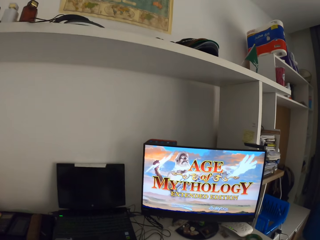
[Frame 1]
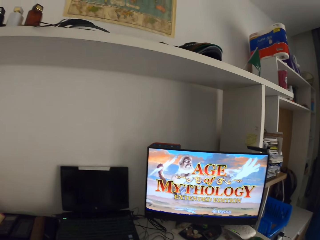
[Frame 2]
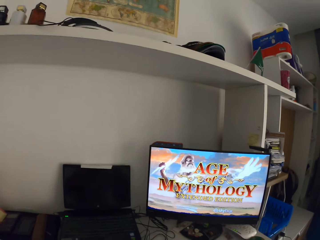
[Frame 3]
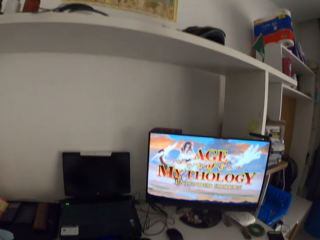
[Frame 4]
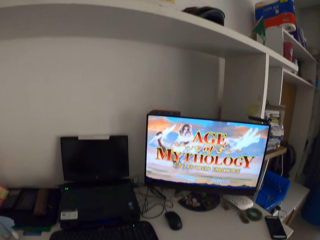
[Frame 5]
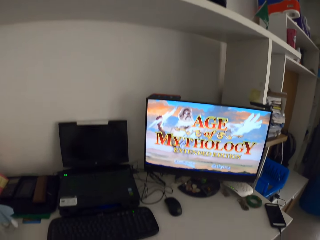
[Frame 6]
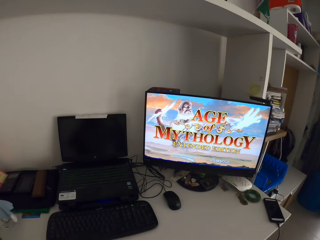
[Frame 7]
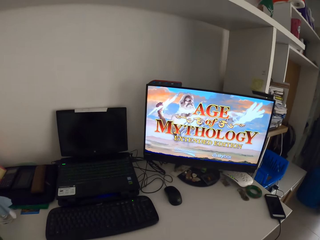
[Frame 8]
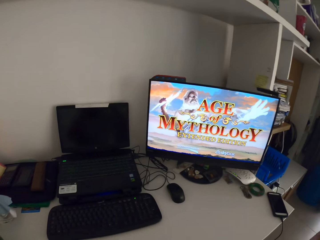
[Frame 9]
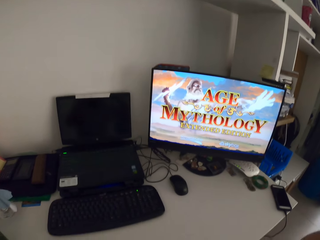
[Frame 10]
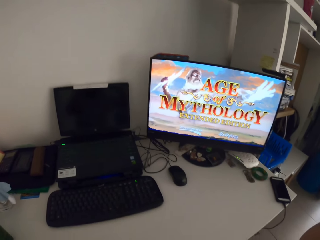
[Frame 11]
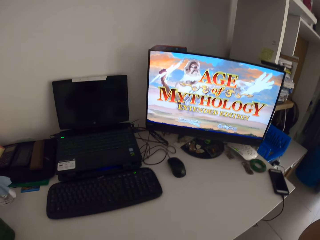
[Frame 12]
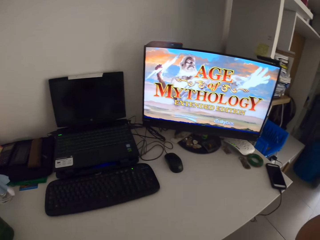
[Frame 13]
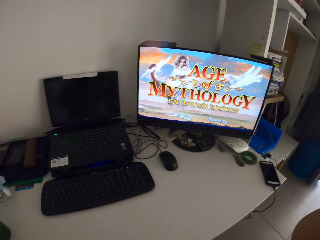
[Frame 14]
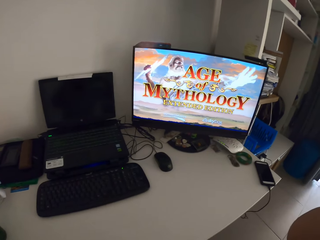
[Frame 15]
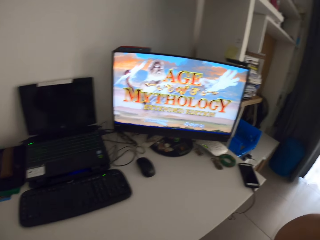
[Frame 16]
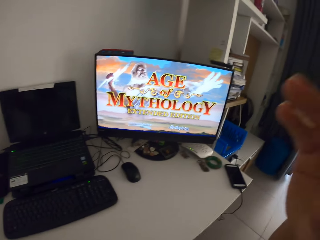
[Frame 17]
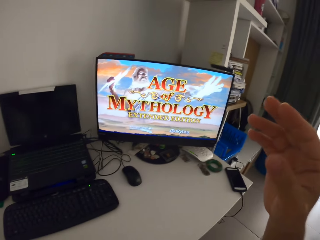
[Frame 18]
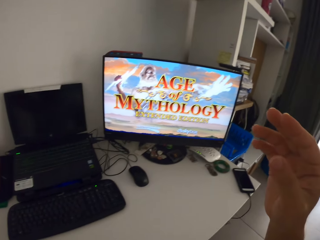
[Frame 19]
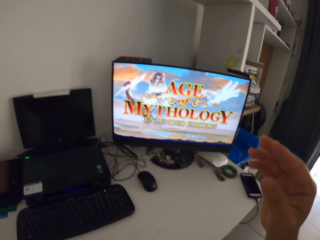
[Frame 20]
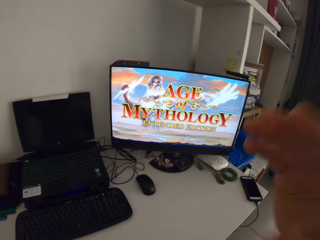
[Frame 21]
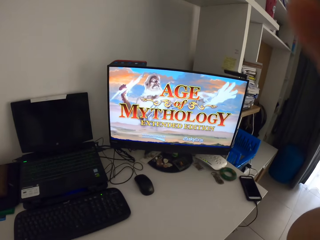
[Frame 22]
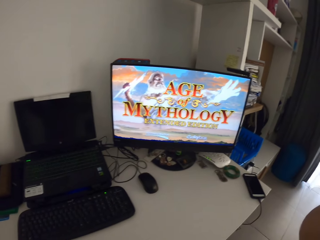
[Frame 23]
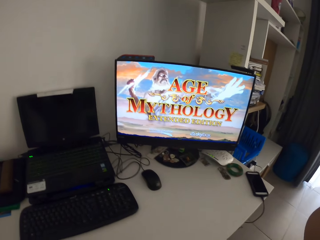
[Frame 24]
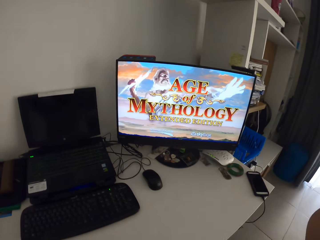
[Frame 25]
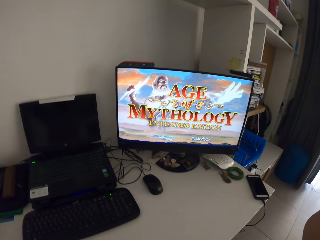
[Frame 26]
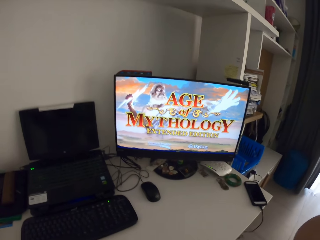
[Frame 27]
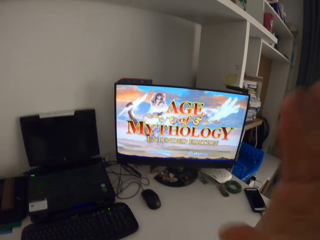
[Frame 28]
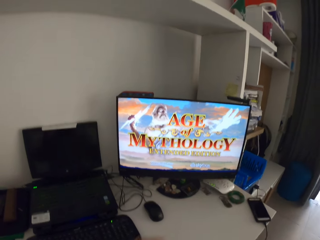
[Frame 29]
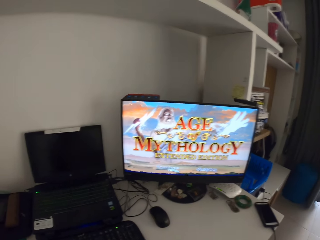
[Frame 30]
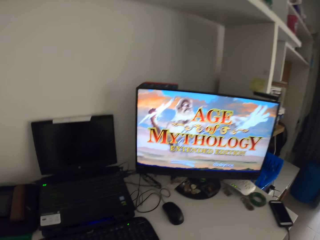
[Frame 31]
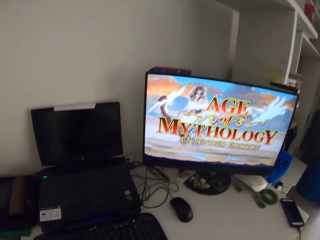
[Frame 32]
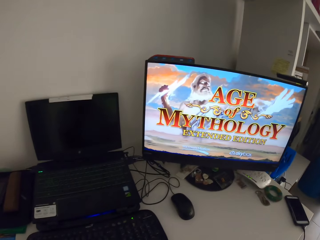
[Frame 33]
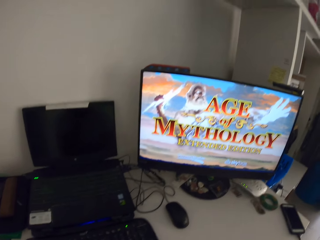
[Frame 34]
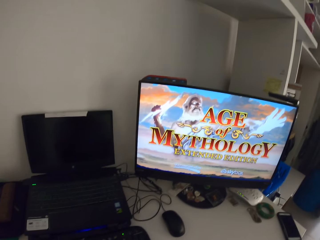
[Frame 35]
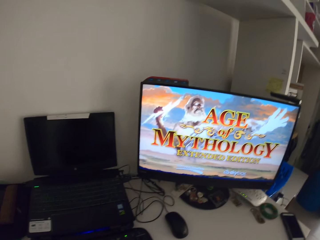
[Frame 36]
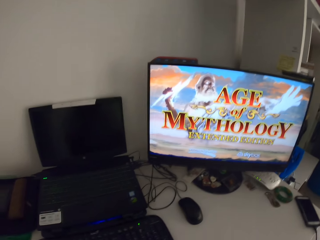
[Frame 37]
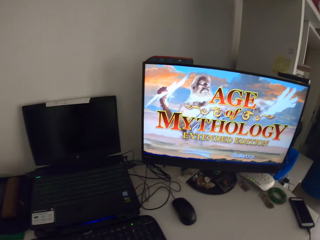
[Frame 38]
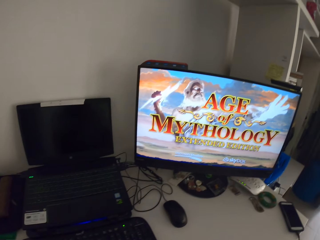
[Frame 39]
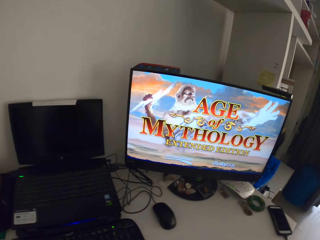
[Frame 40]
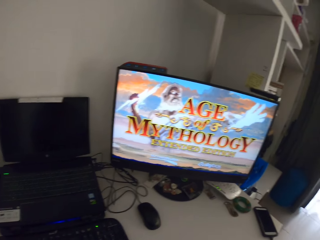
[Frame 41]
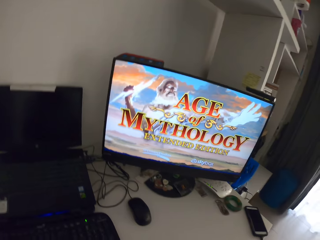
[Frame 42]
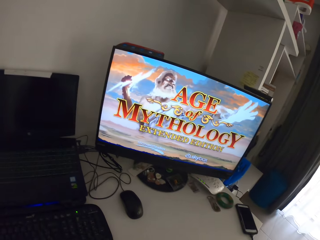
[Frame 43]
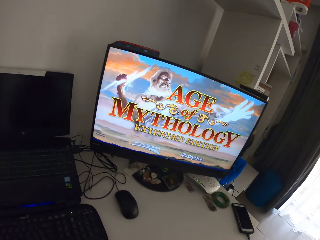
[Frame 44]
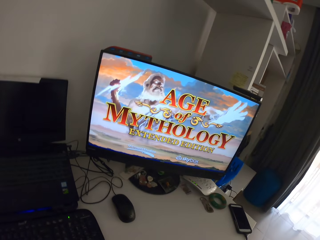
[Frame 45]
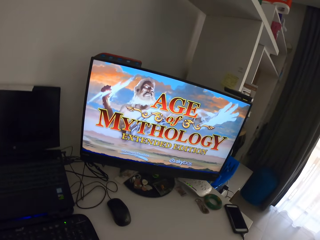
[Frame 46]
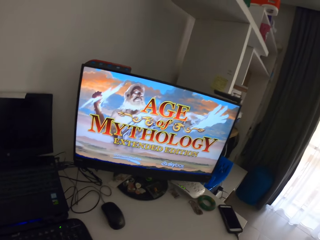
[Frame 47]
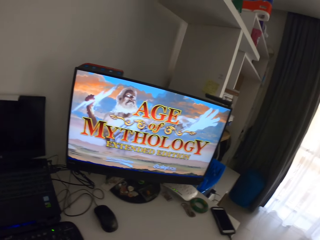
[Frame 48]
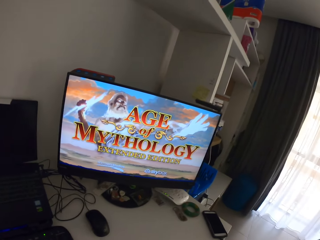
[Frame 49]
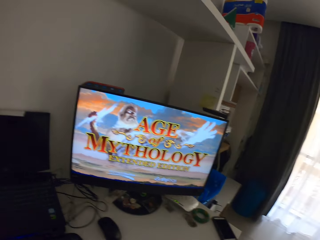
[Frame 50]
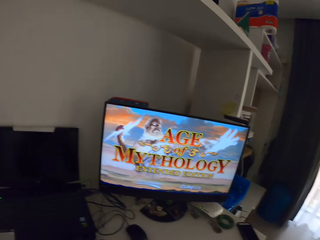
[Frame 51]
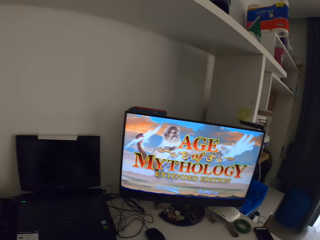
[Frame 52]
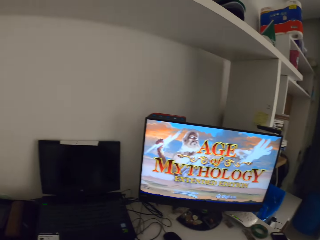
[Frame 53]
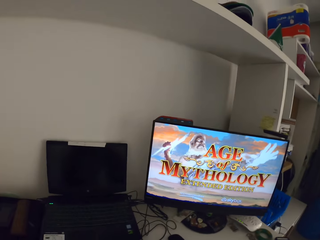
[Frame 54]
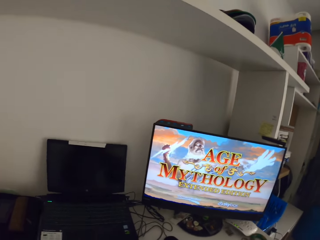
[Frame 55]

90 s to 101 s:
The camera wearer moves his body.

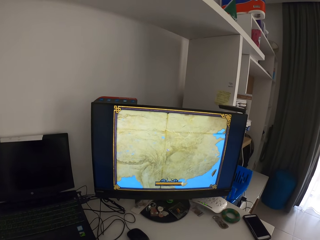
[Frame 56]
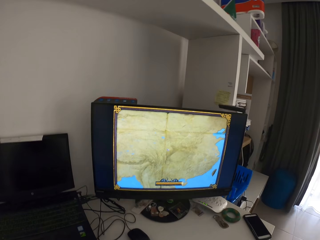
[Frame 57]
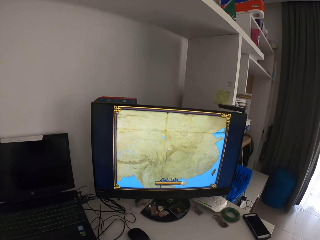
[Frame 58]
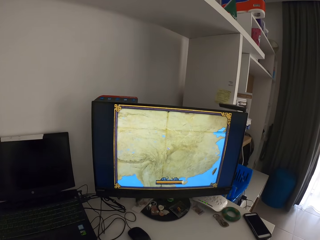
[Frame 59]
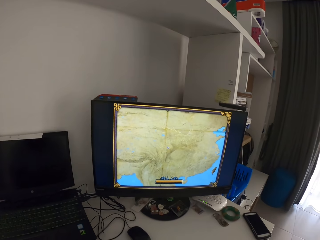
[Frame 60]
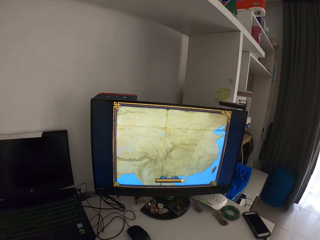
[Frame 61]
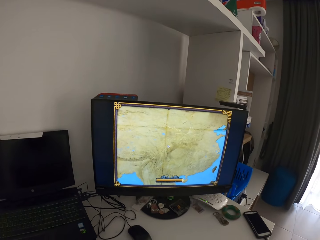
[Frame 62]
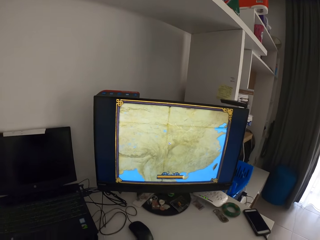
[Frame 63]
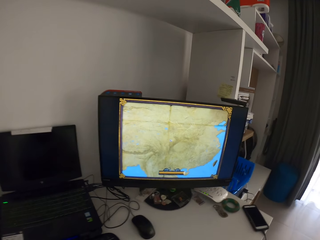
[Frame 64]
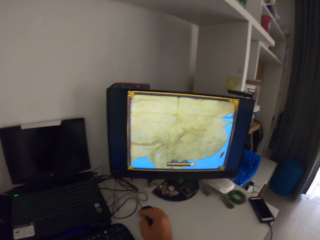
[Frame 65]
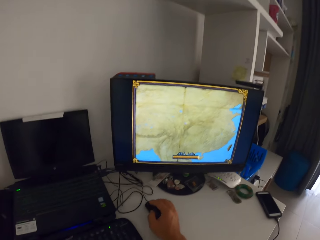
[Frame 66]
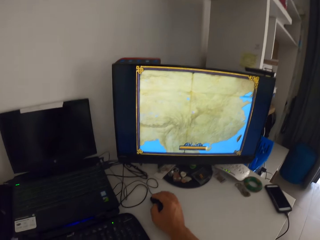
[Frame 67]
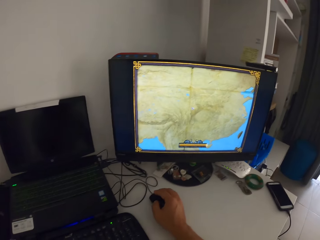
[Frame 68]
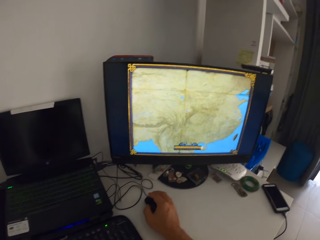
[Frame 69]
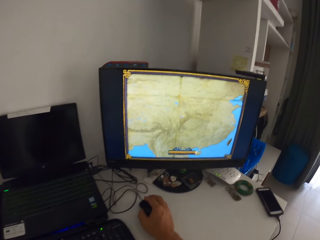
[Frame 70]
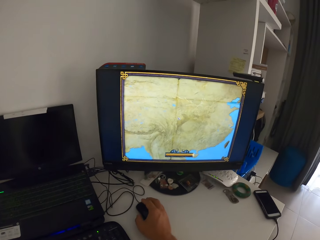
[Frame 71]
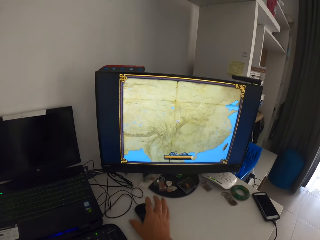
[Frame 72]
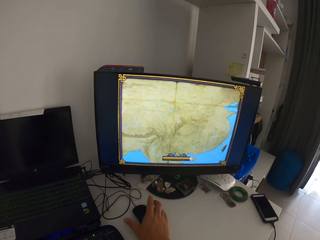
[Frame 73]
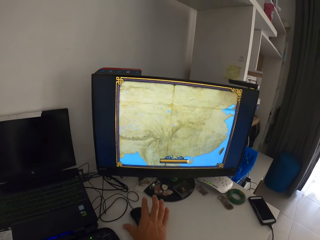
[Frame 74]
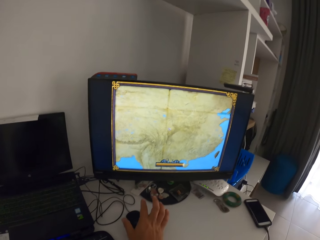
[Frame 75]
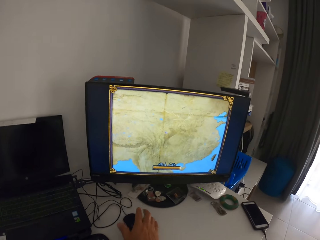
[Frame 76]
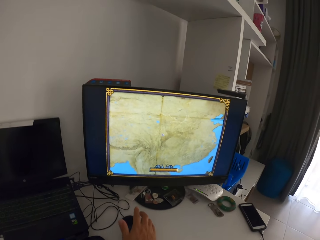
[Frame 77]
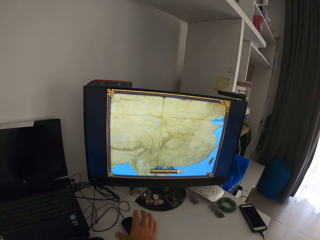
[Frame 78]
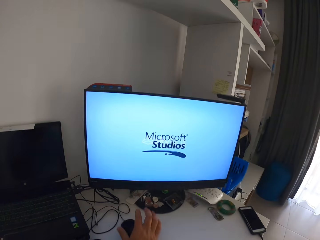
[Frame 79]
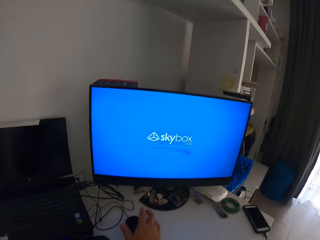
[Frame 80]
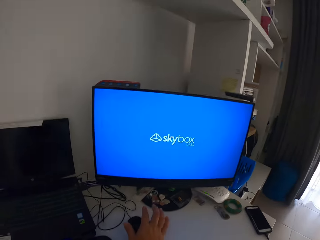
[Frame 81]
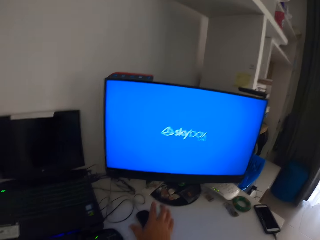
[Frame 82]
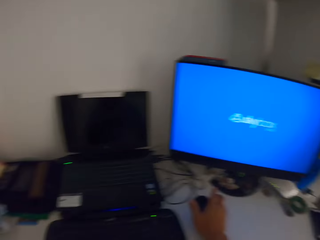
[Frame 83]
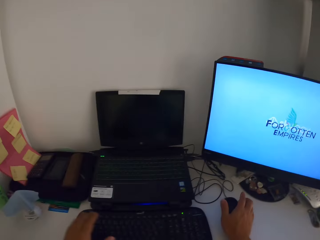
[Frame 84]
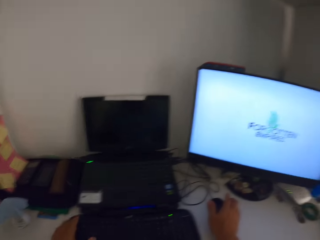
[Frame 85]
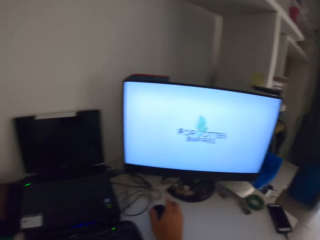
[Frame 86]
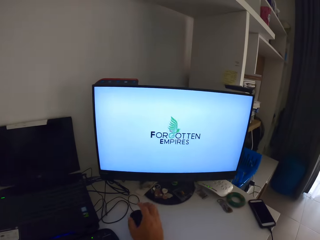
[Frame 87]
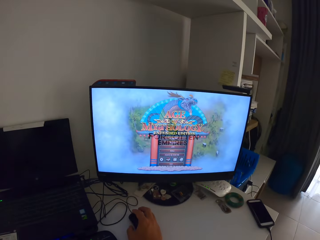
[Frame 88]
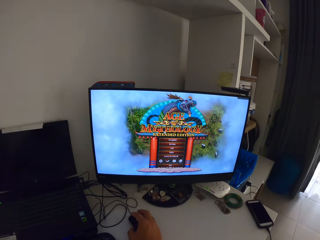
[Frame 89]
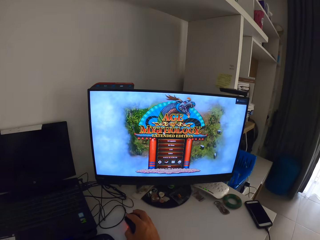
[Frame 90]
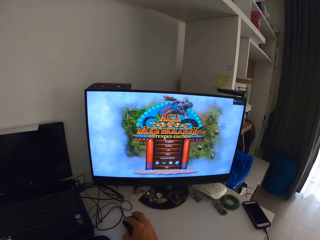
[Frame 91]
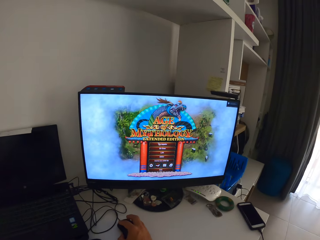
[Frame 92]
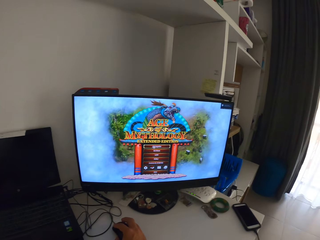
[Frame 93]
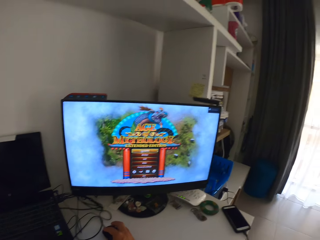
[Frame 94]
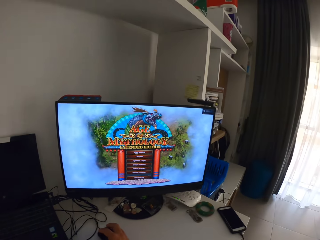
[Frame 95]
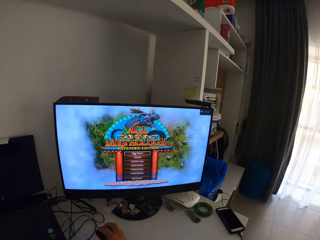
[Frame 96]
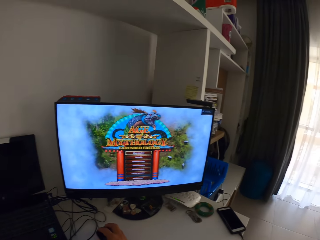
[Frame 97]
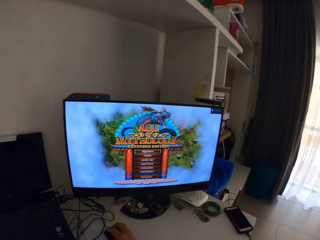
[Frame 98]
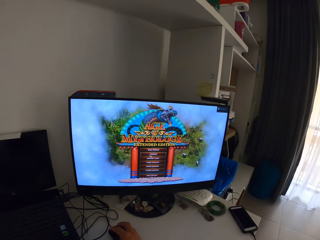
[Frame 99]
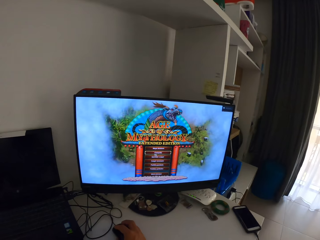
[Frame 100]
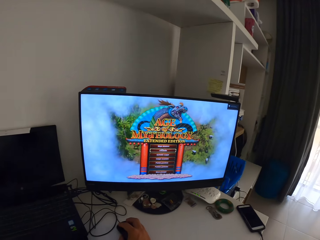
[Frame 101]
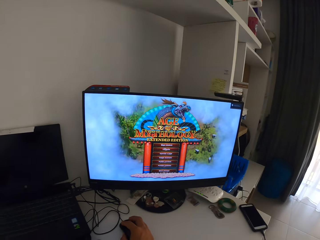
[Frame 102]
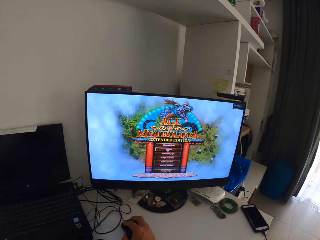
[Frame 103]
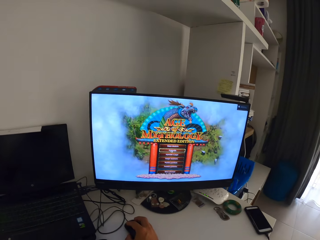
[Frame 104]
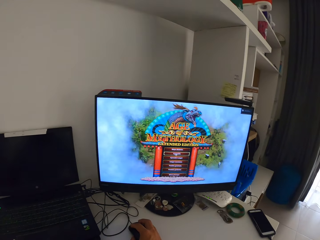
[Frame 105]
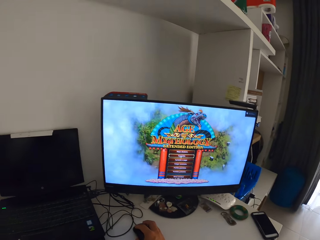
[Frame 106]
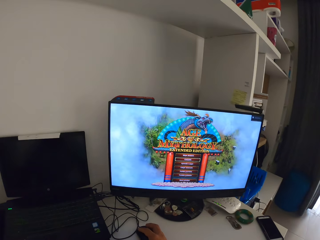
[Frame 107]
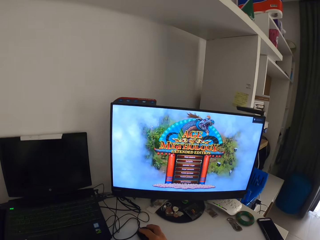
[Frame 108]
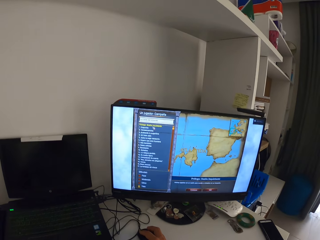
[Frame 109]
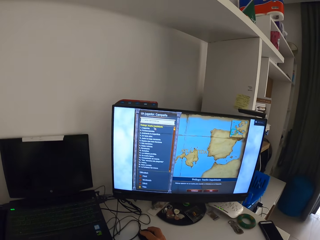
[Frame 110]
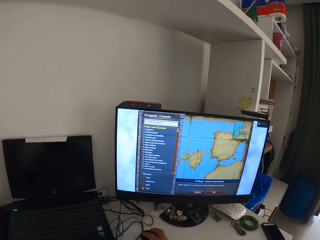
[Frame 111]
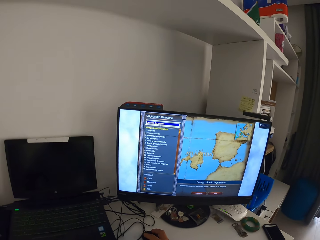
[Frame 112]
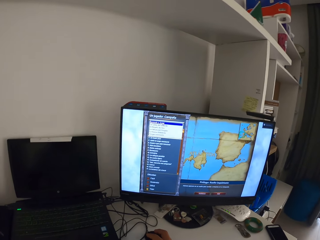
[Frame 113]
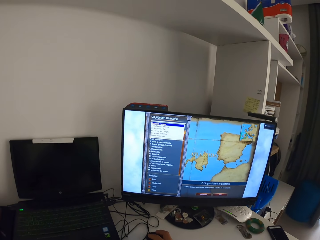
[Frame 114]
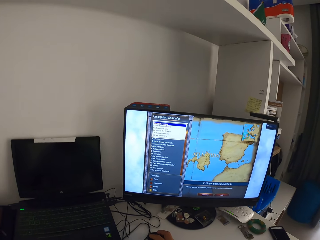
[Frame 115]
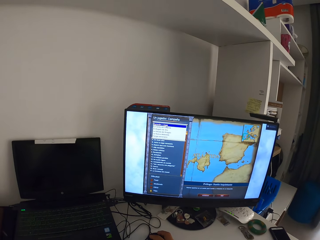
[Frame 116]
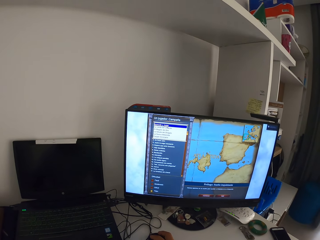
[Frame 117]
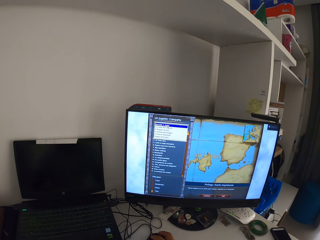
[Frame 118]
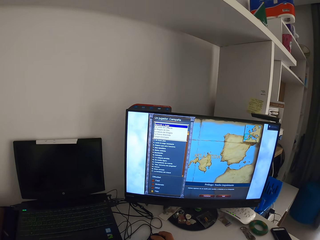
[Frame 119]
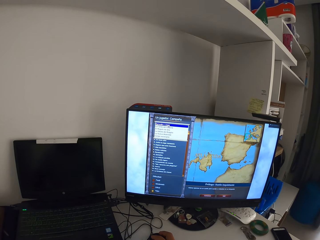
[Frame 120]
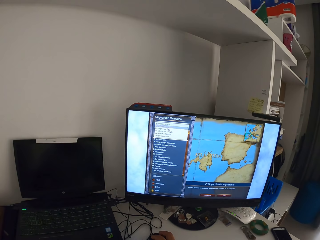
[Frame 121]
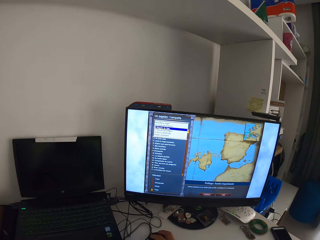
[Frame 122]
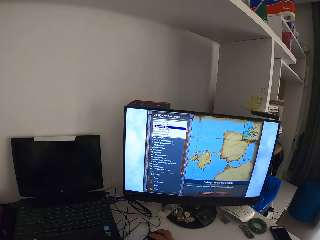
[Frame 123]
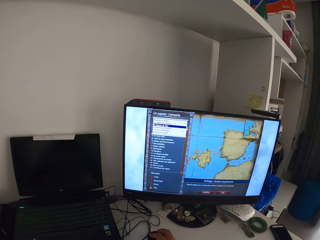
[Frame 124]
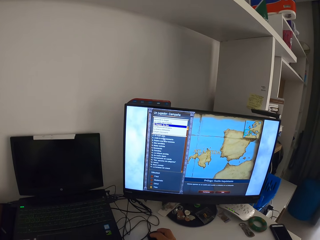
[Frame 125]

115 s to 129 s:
The camera wearer clicks on the computer mouse with his right hand. He taps his left hand fingers on the table. He presses the keyboard and selects the game. He clicks on the computer mouse with his right hand.
